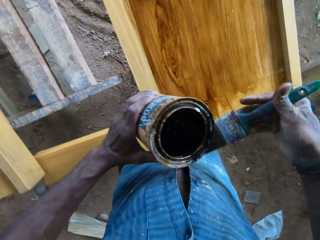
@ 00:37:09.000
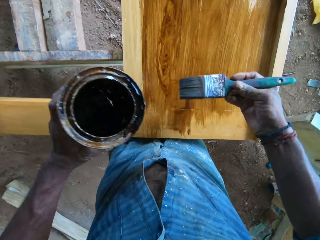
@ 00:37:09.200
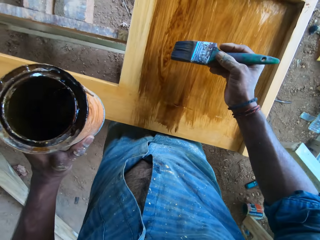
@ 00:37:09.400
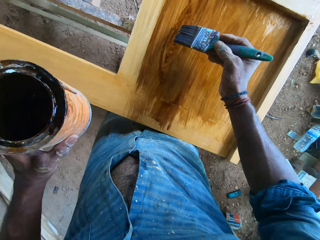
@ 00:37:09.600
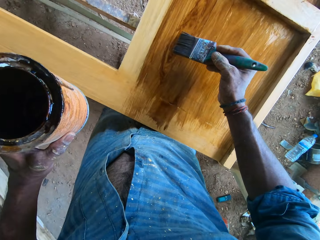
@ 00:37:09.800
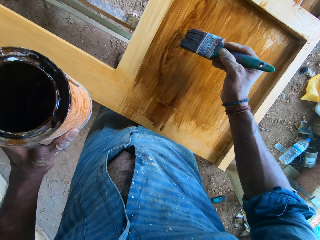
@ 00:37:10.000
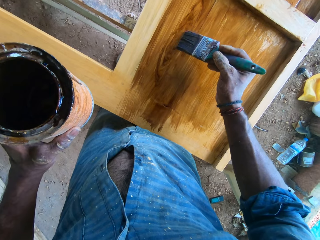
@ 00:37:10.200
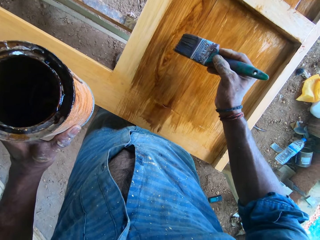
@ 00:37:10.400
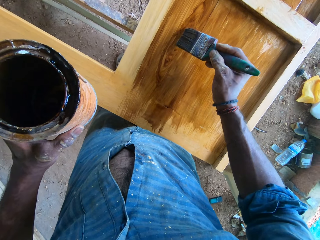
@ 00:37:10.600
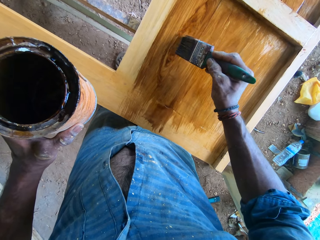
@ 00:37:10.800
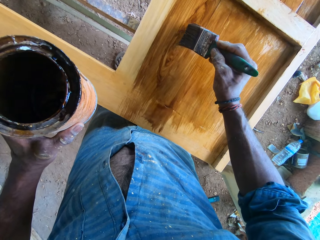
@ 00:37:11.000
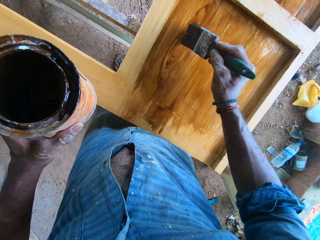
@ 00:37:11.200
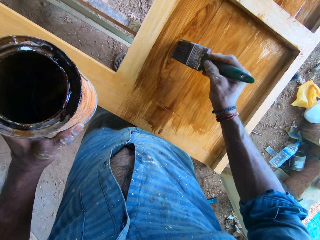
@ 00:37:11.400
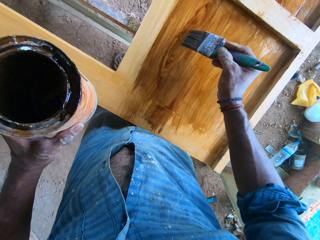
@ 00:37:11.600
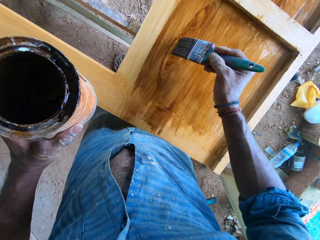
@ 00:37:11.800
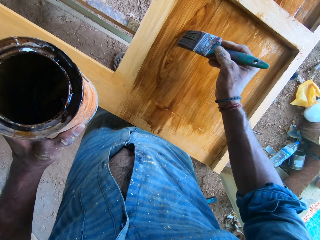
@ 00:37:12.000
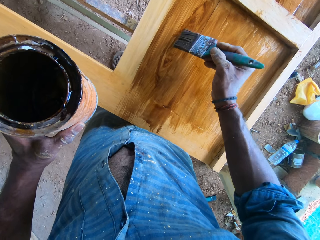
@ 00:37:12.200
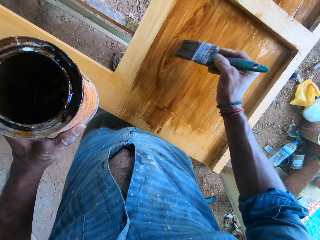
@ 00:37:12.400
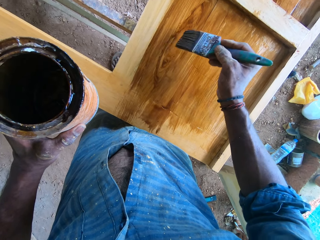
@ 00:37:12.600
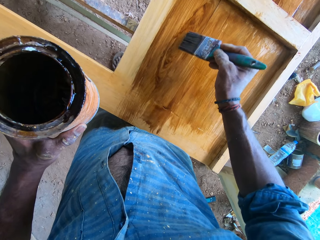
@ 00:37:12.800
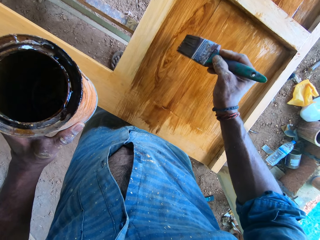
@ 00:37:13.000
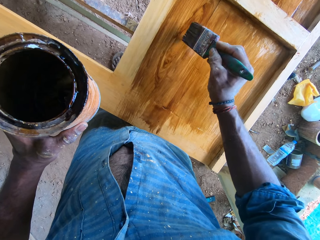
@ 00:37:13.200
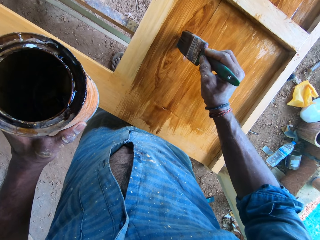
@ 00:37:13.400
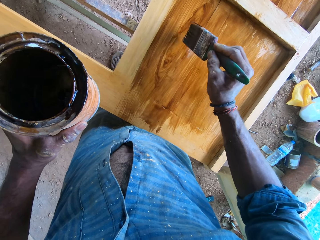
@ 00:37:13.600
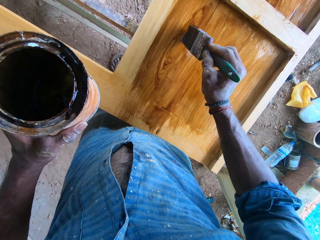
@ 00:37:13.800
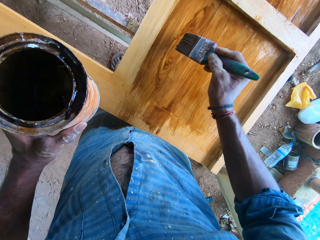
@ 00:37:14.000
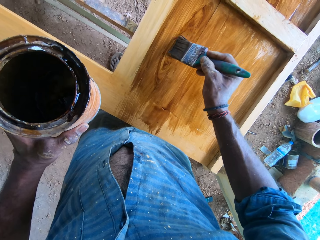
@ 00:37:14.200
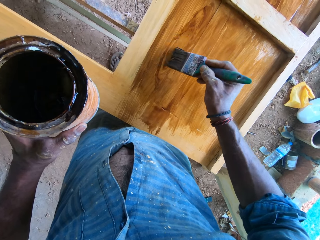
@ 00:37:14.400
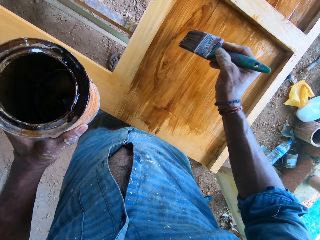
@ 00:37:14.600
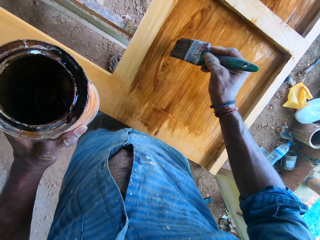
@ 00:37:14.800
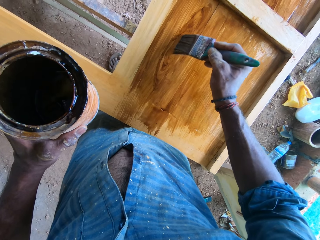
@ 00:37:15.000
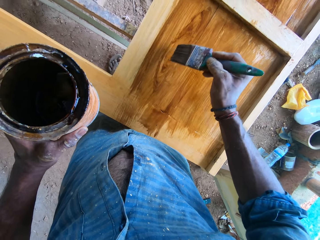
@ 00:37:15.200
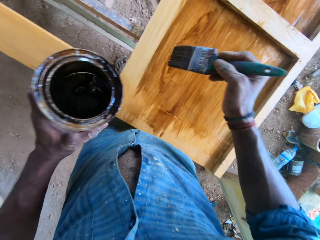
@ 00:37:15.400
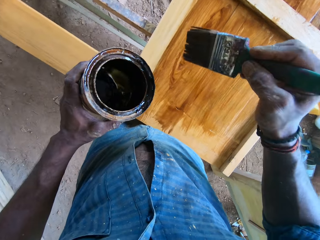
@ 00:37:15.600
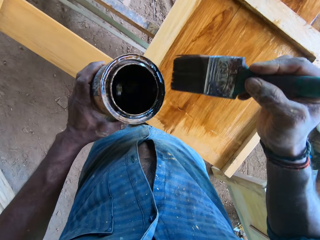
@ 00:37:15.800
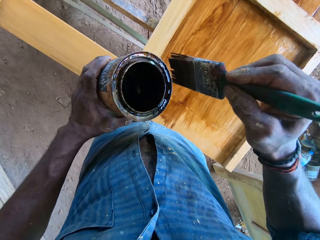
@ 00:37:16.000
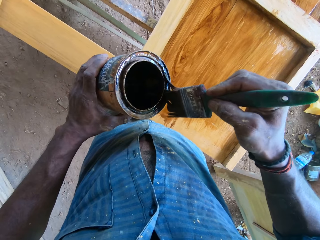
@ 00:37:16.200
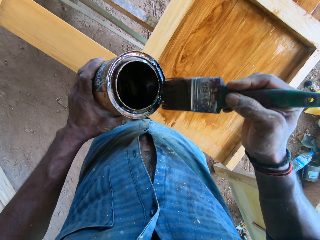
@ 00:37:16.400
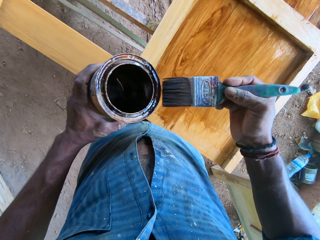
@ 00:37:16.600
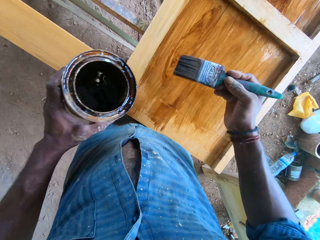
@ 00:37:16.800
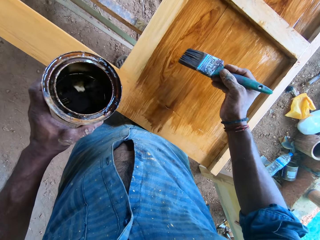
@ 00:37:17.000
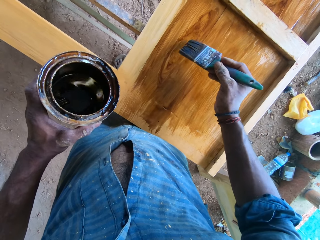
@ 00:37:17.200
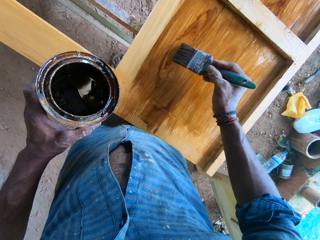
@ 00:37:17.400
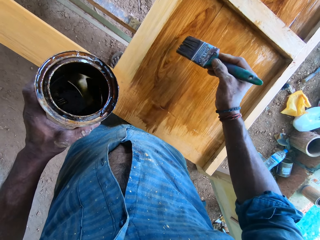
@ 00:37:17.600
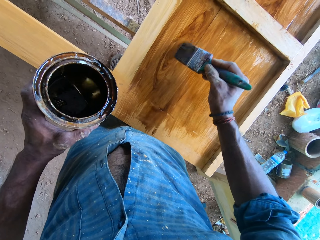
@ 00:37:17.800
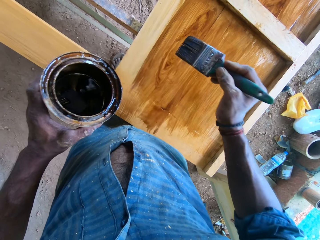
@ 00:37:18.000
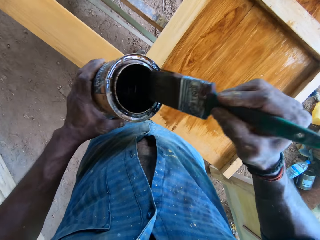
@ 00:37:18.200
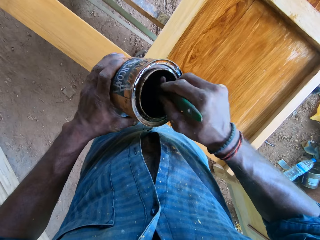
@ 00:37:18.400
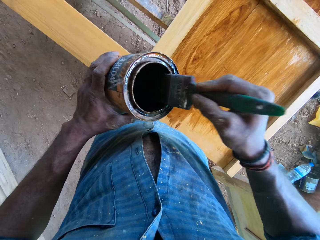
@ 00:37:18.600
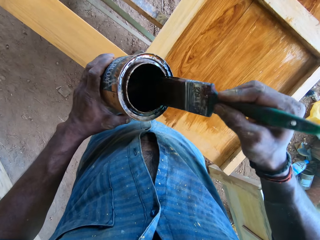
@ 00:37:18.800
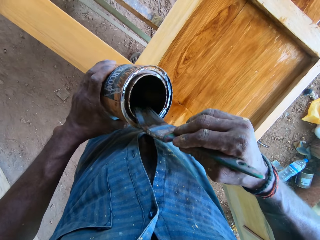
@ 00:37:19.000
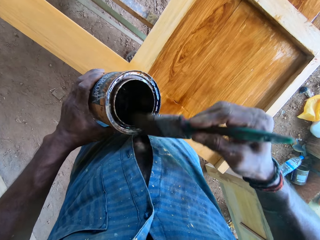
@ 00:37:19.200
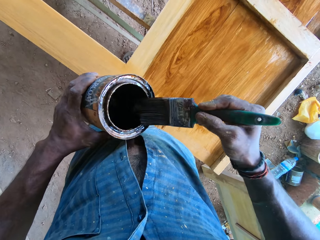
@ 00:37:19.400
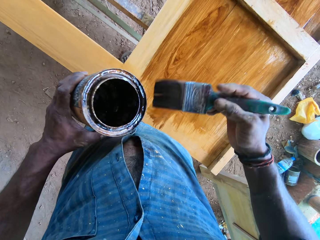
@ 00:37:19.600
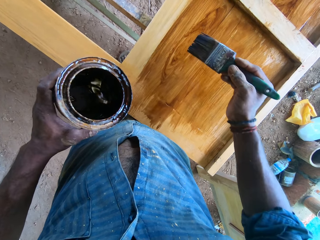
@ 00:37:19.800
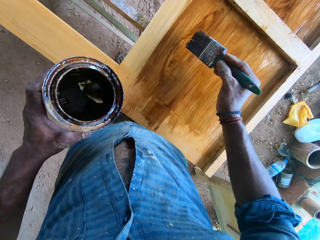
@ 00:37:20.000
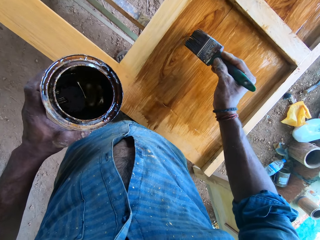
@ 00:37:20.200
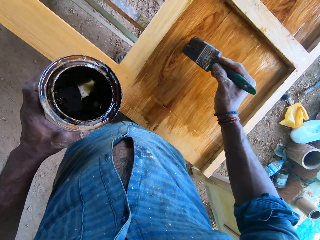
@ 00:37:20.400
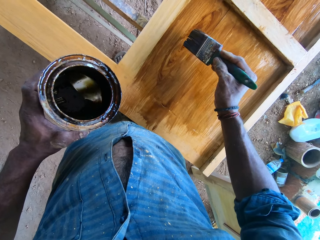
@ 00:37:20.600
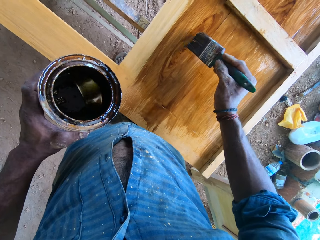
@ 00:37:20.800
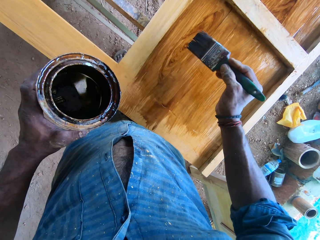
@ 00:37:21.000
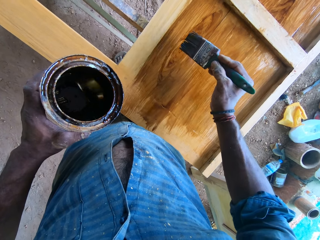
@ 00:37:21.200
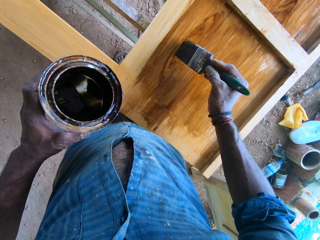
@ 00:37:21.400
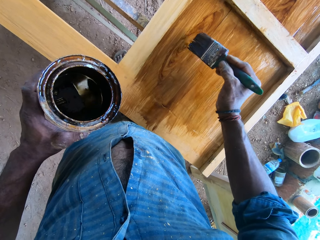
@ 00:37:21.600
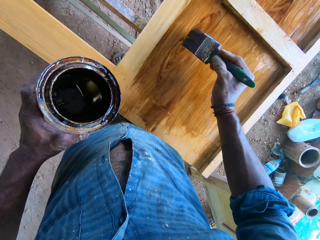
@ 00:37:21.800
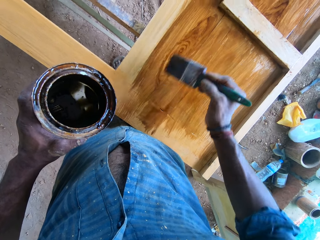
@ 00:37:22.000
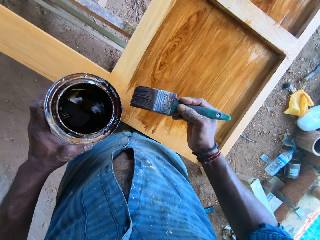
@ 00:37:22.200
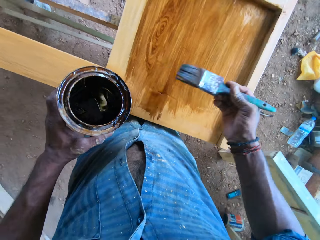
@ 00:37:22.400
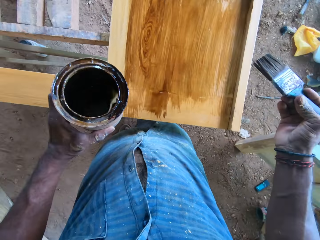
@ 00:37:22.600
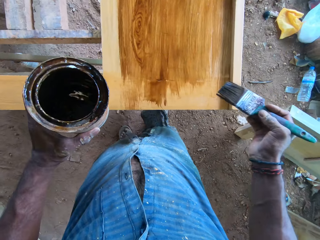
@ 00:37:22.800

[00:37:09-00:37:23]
The camera wearer passes the can of lacquer from his right hand to his left hand. He holds the paint with his left hand. He designs patterns on the wooden board on the workbench frame with the paintbrush in his right hand. He paints on the wood. He slides the paintbrush on the rim of the can of lacquer with his right hand. He designs patterns on the wooden board on the workbench frame with the paintbrush in his right hand. He dips the paintbrush into the can of lacquer with his right hand and slides the paintbrush along the rim of the can of lacquer with his right hand. He designs patterns on the wooden board on the workbench frame with the paintbrush in his right hand.

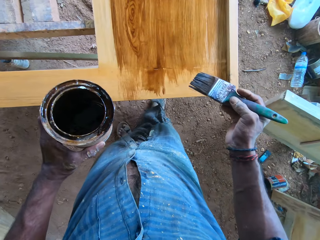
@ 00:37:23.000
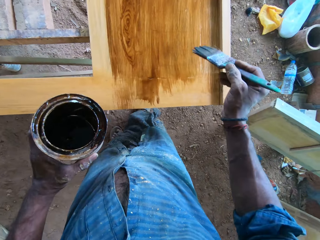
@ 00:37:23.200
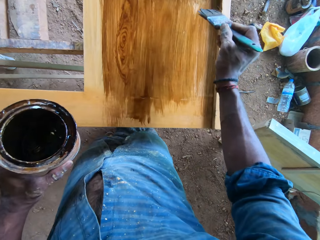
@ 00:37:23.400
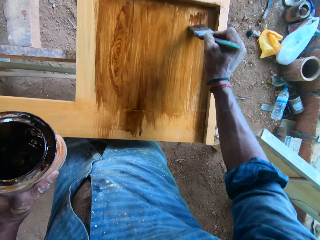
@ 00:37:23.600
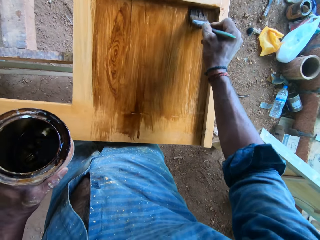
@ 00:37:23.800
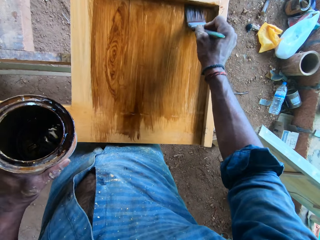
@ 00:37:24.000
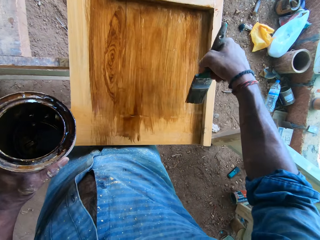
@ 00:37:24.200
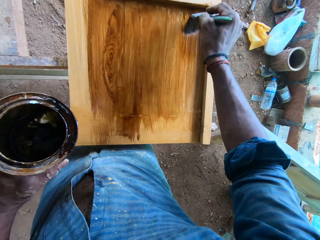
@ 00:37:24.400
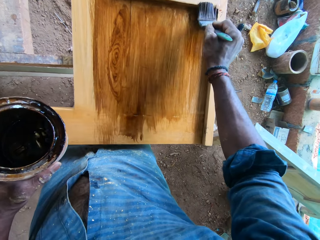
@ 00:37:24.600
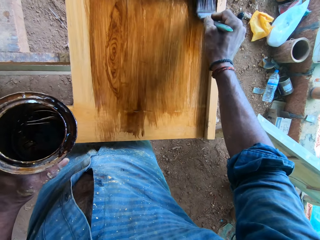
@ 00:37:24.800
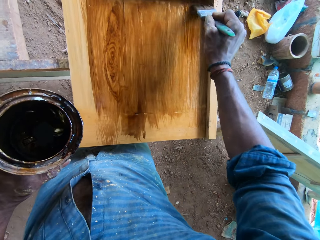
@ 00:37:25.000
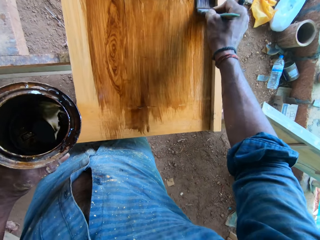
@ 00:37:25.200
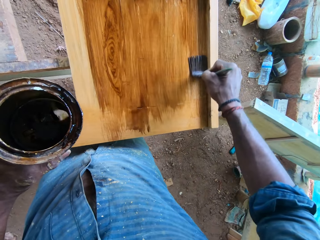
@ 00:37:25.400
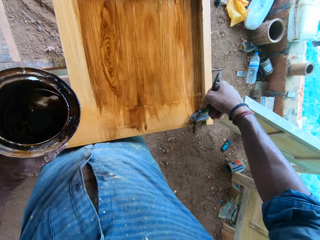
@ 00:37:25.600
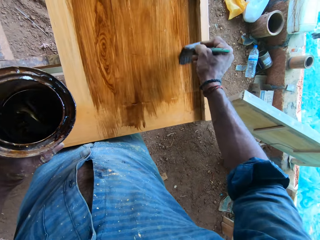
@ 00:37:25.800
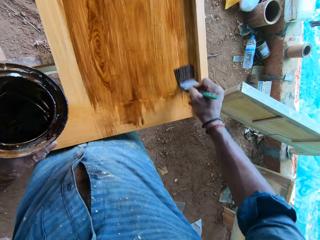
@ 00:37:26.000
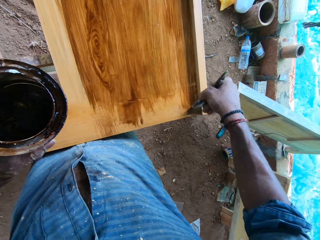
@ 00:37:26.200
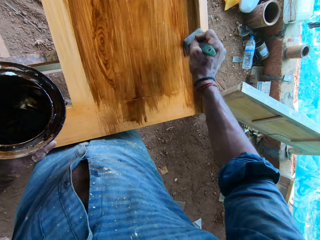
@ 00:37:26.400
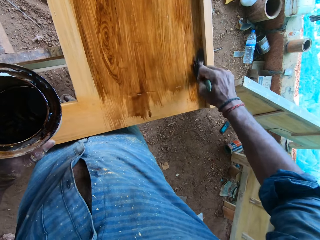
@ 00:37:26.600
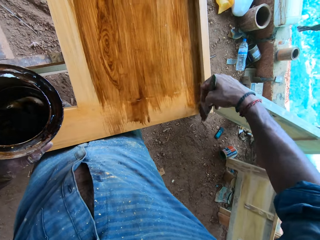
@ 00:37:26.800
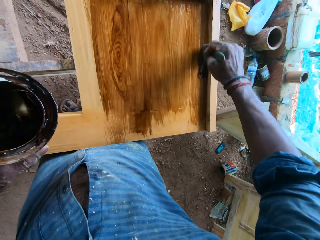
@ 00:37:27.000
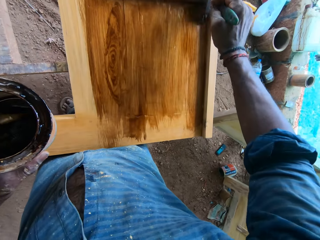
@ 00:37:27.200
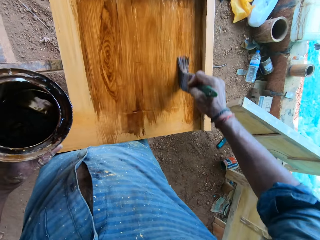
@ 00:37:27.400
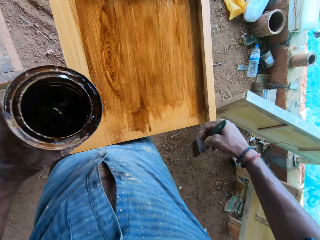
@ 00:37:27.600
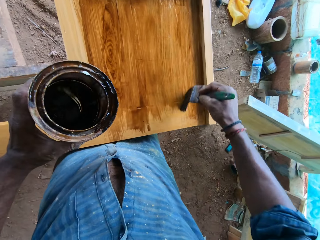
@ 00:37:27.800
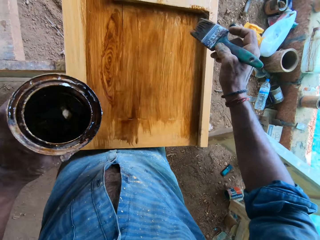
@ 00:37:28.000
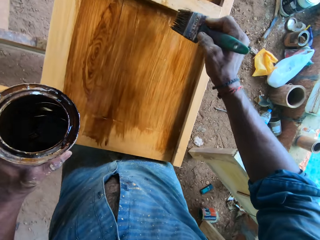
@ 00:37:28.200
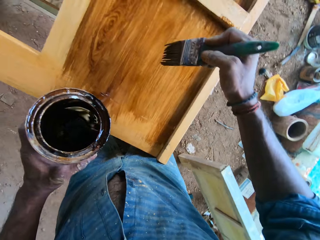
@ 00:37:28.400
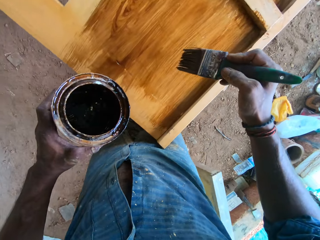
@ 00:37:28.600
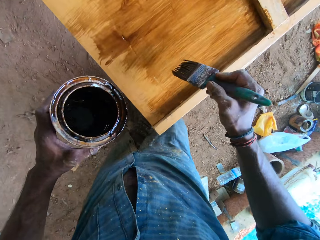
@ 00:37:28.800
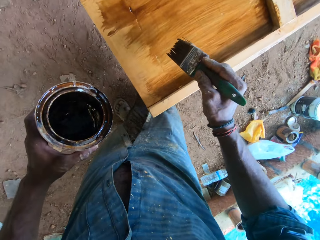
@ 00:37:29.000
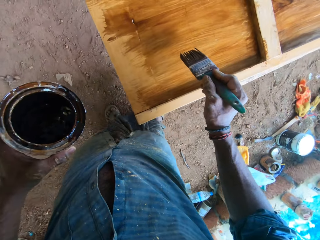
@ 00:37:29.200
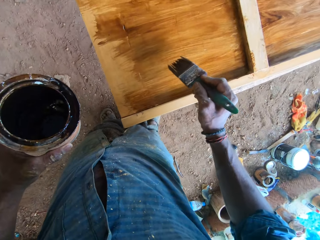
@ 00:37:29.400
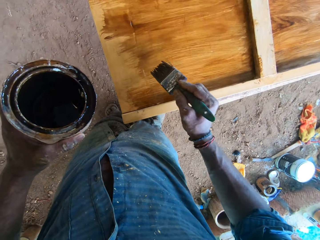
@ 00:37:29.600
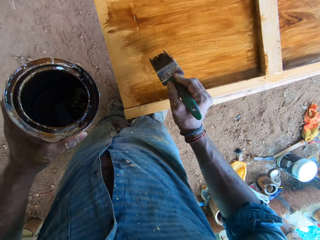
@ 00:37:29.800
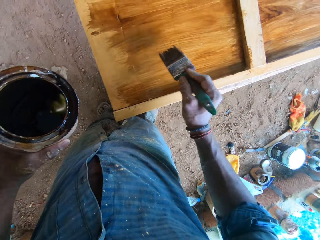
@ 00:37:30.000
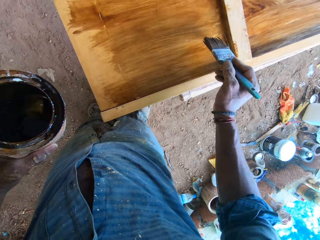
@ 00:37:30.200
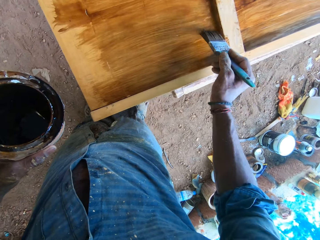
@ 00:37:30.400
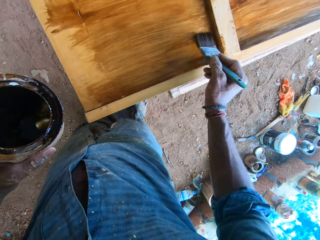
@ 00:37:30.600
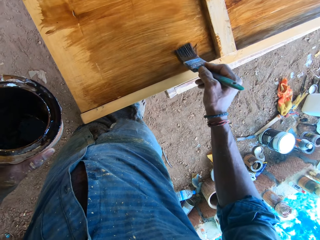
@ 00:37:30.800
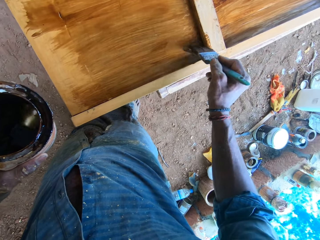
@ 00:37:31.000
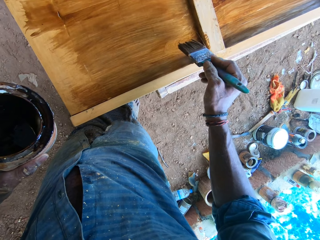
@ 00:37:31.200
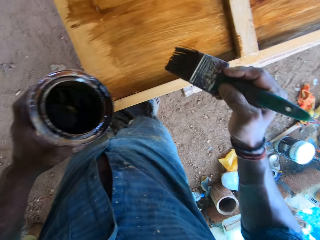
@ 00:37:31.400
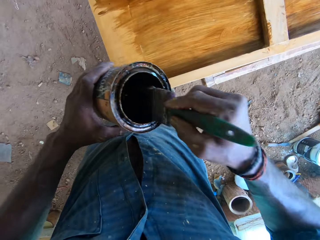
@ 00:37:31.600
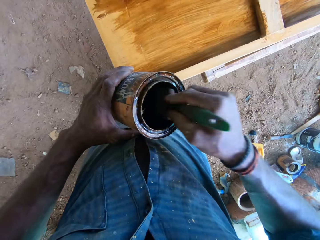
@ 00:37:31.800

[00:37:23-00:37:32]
The camera wearer polishes the wooden board on the workbench frame with the paintbrush in his right hand. He designs patterns on the wooden board on the workbench frame with the paintbrush in his right hand.
